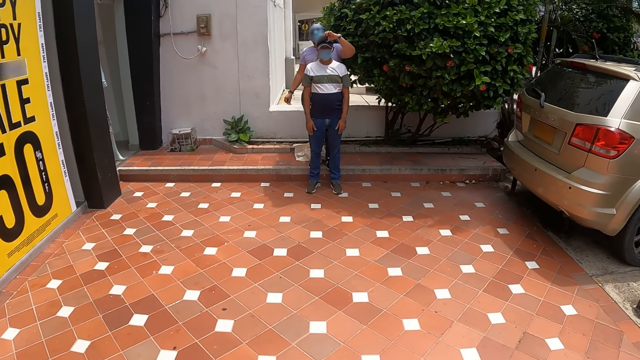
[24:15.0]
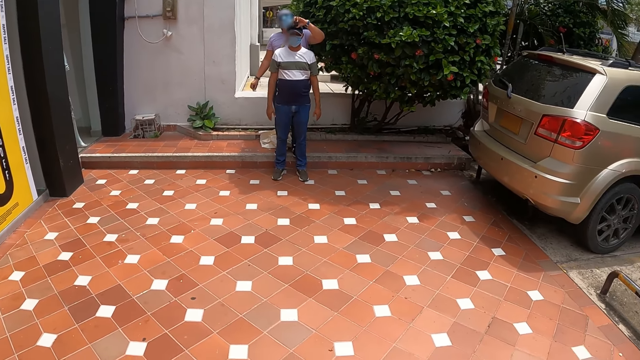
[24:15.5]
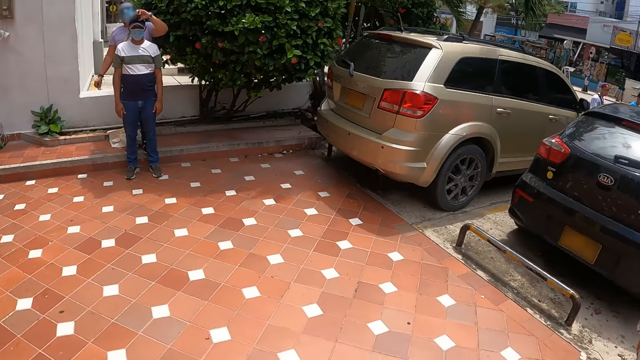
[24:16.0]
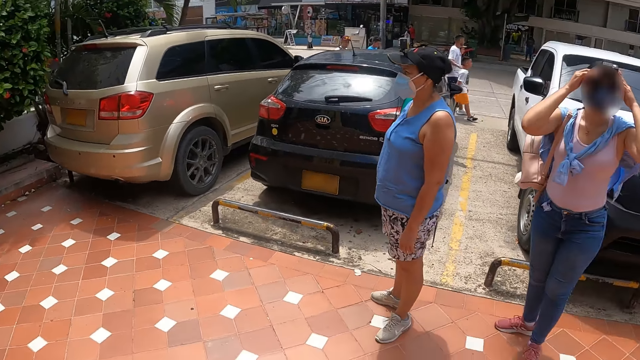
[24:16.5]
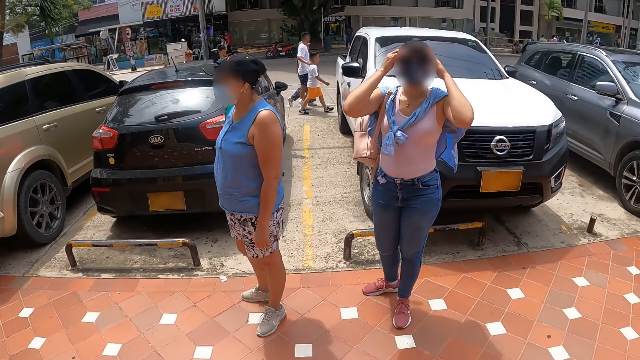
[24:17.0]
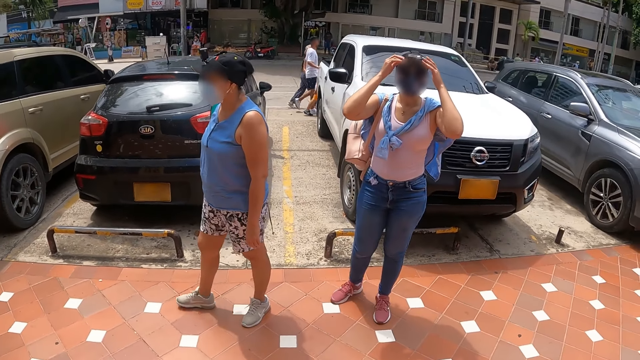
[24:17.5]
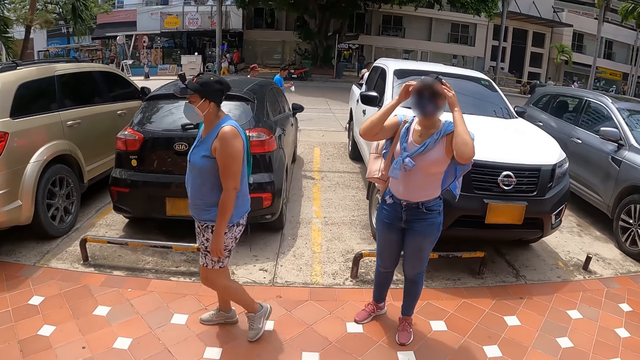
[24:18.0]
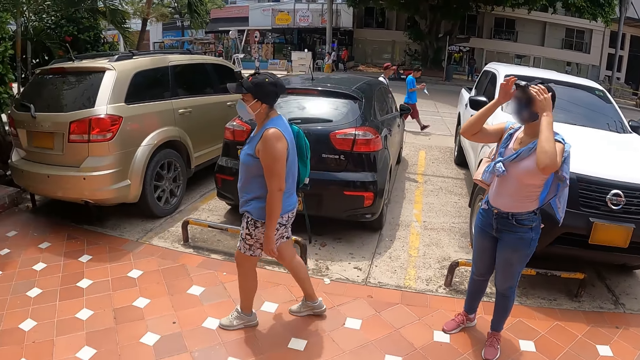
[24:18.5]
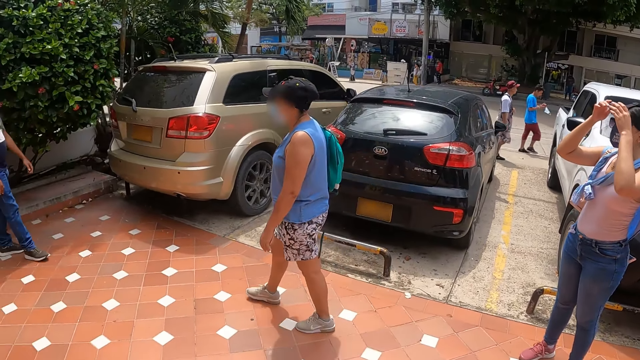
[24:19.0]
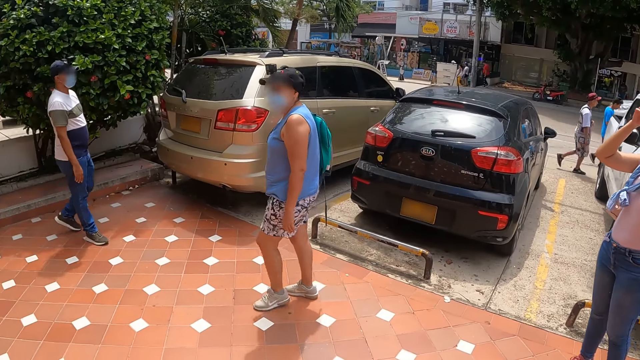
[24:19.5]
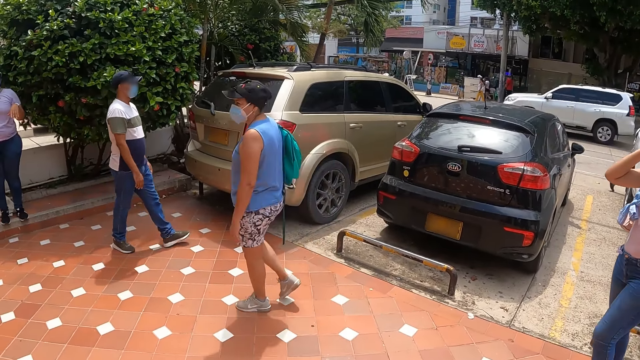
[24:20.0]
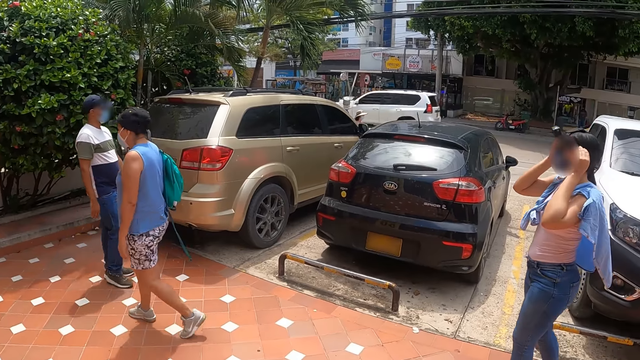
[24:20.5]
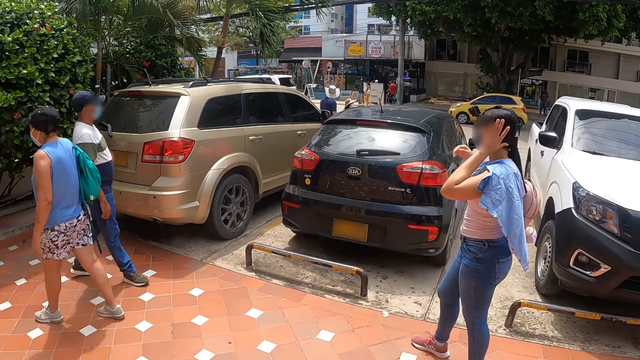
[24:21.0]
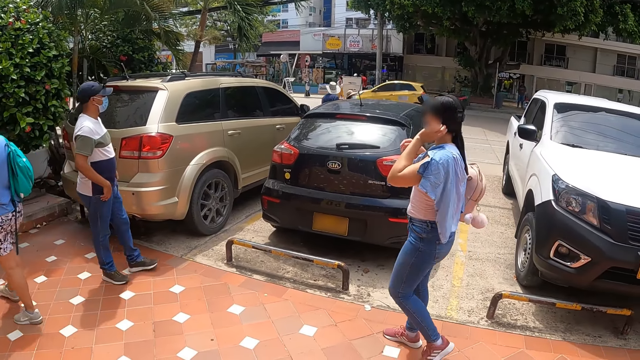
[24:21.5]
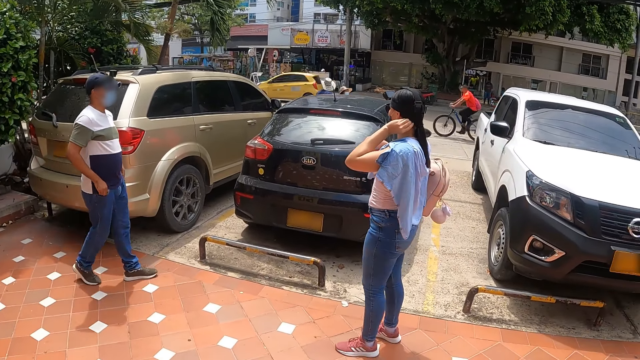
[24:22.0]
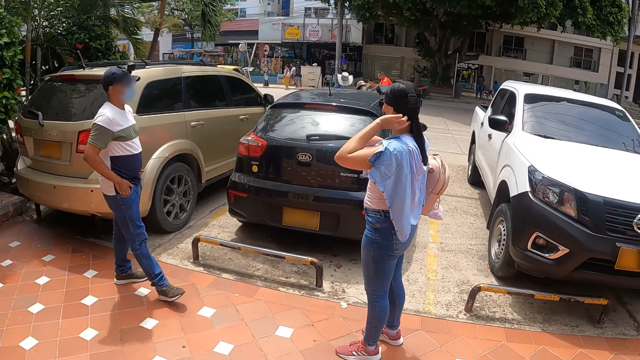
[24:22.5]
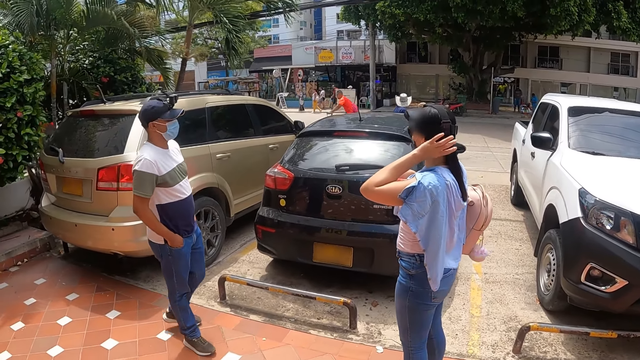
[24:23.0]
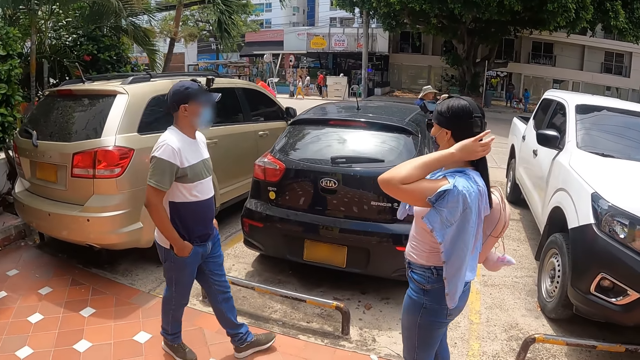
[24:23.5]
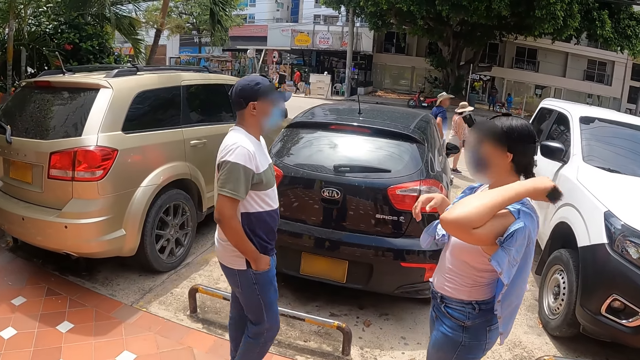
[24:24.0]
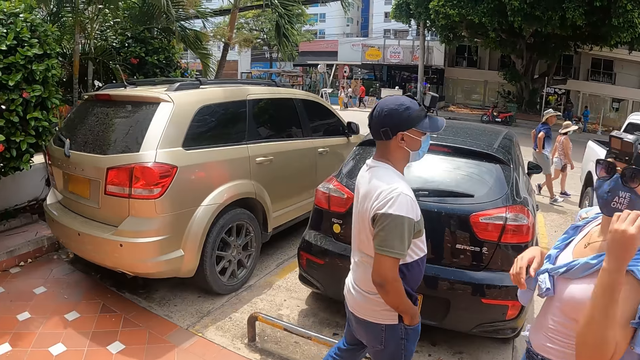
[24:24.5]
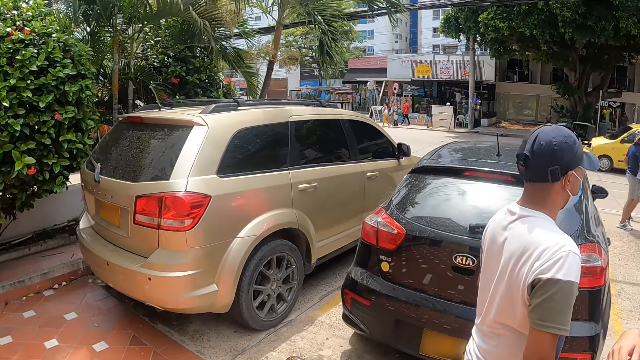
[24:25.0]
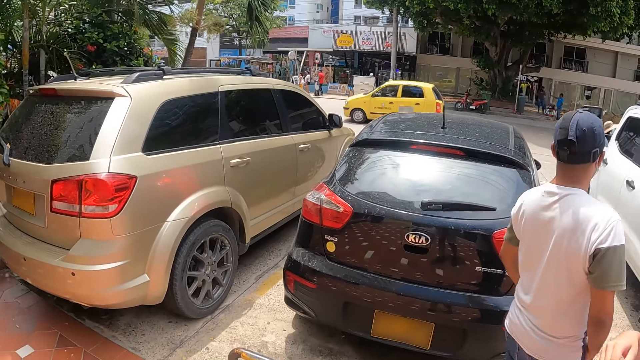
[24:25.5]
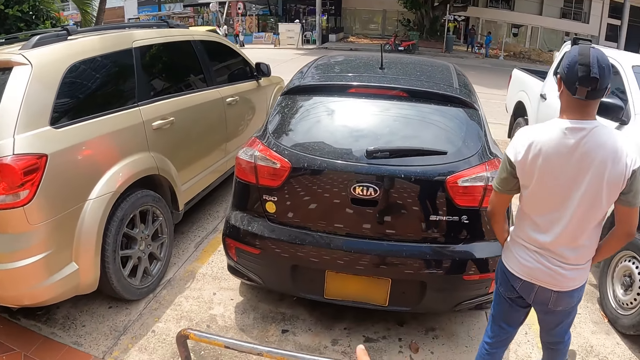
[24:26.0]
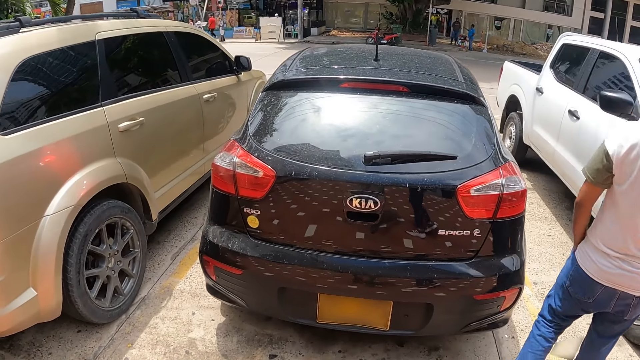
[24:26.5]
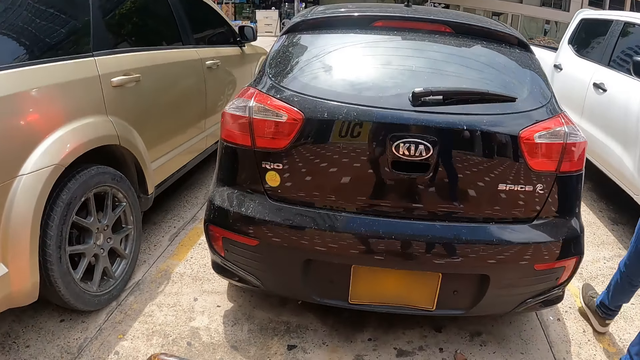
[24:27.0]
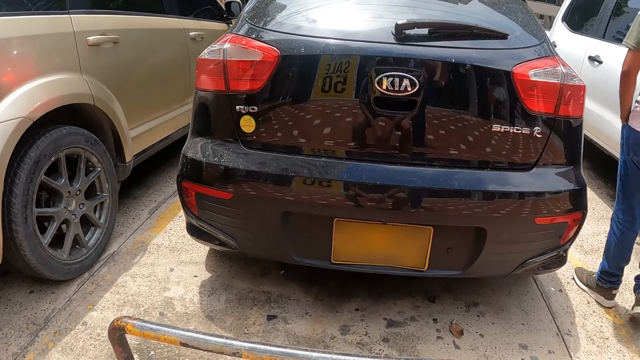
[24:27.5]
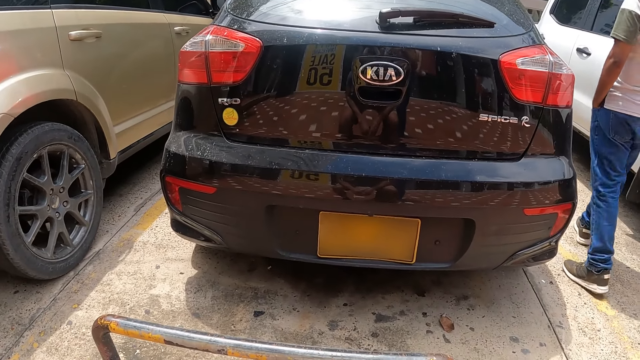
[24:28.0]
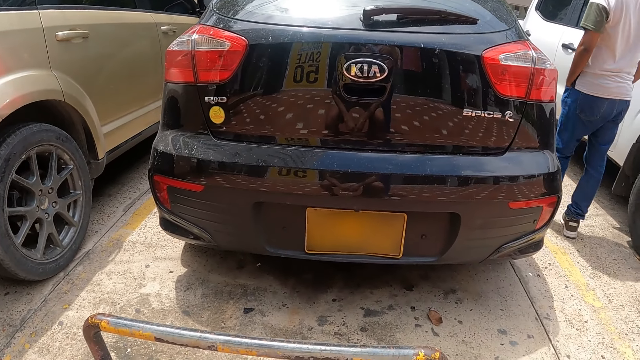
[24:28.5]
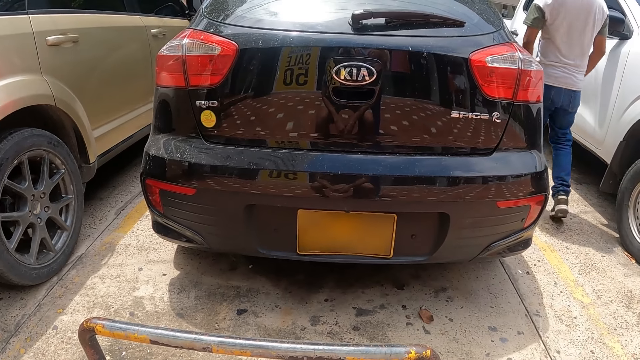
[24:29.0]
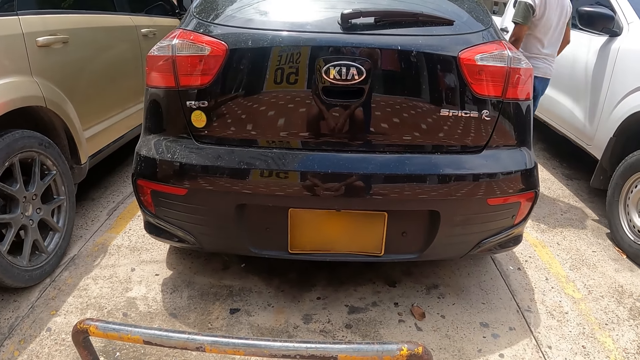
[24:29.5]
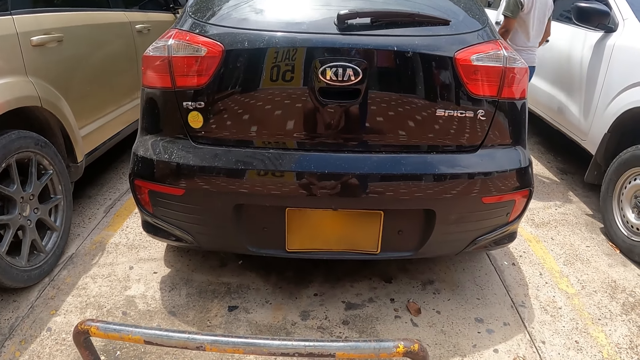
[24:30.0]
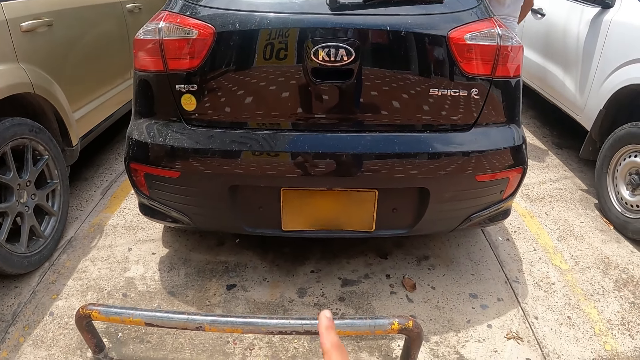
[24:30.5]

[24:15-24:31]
The camera wearer stares around the parking. They walk outside. They point at the car. They stare around the parking.

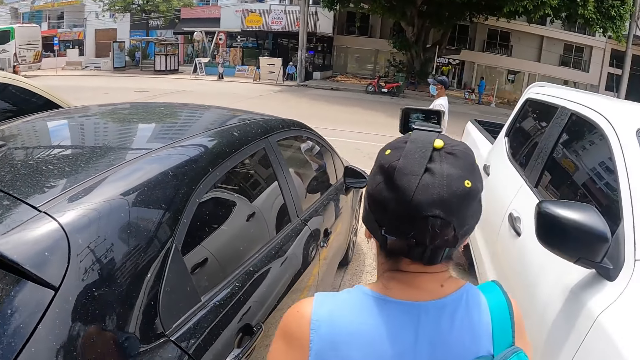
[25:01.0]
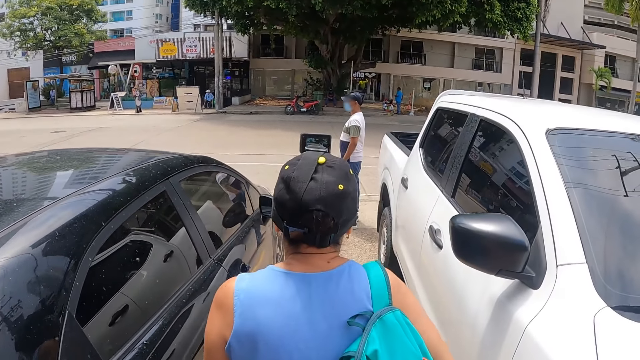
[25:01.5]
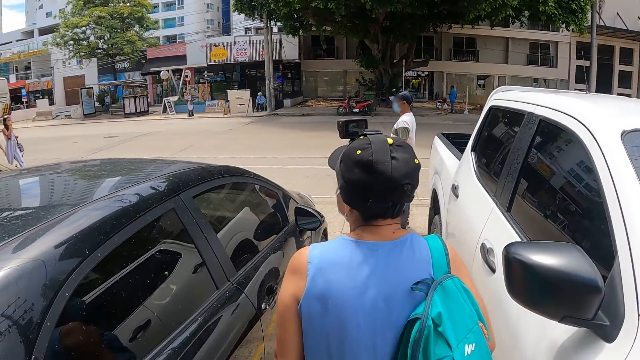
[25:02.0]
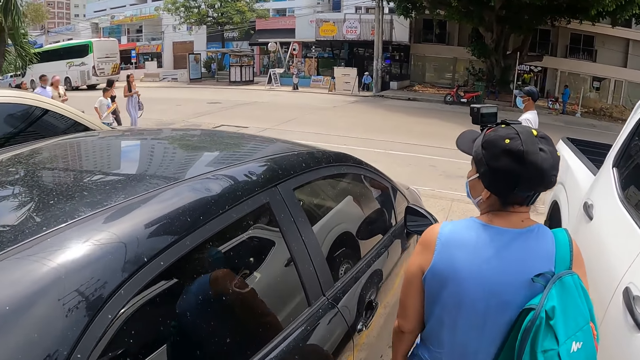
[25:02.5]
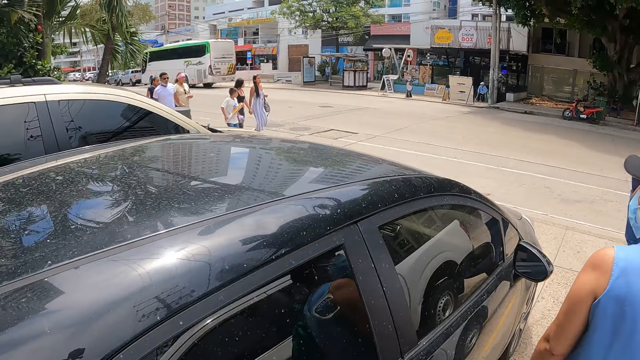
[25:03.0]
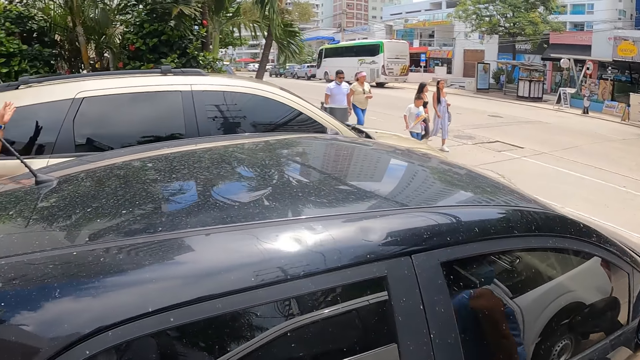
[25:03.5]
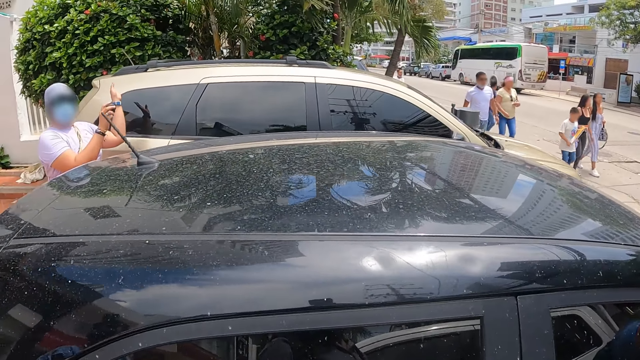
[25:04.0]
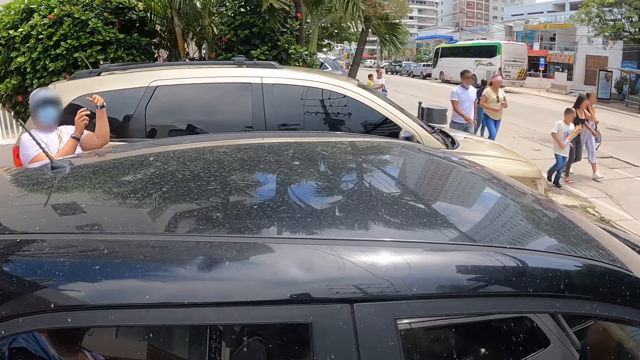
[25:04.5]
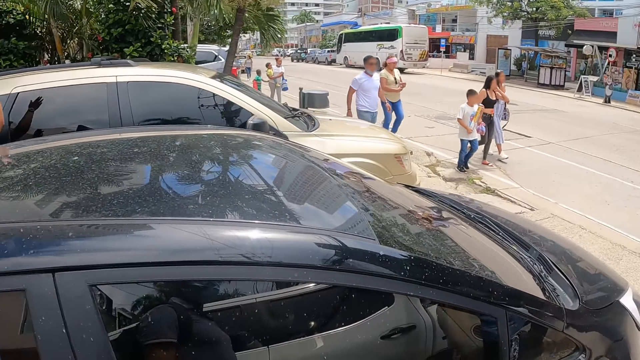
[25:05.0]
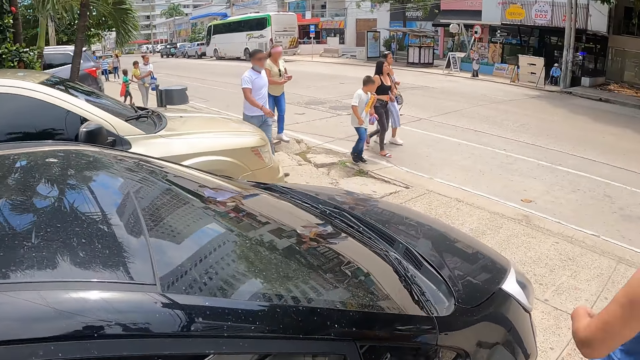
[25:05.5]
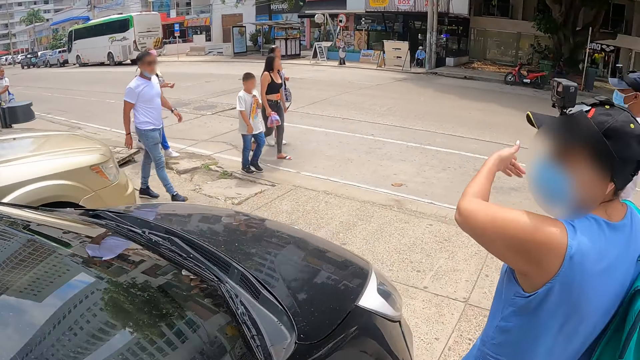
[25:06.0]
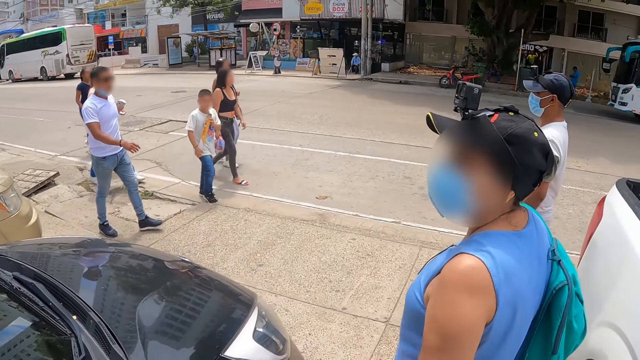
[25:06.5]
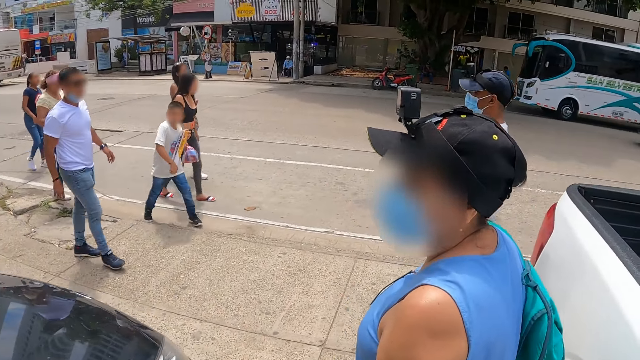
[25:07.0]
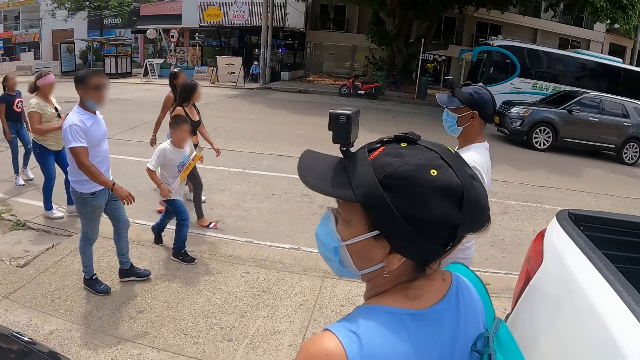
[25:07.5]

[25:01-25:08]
The camera wearer walks around the parking.
